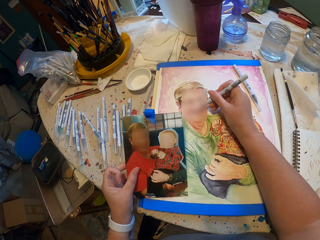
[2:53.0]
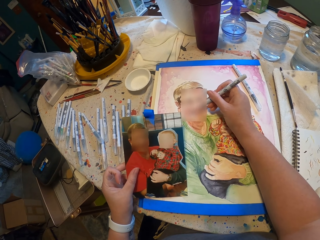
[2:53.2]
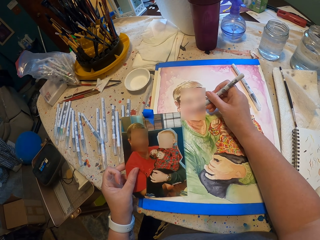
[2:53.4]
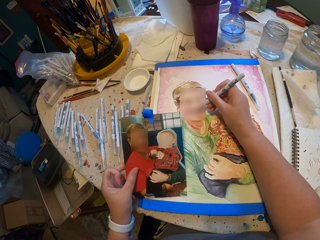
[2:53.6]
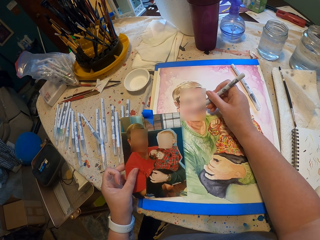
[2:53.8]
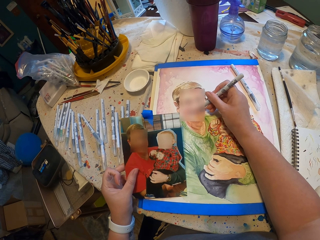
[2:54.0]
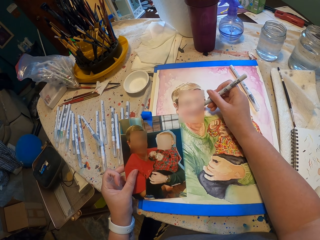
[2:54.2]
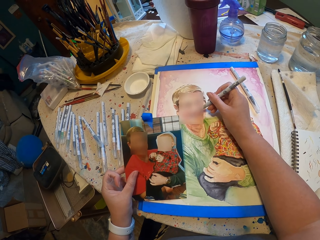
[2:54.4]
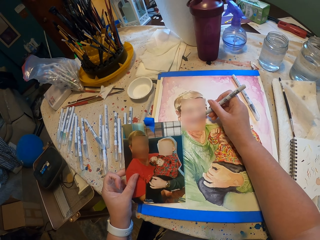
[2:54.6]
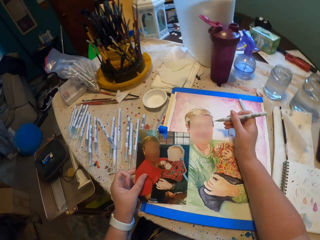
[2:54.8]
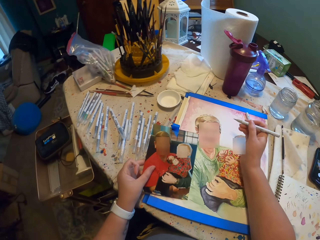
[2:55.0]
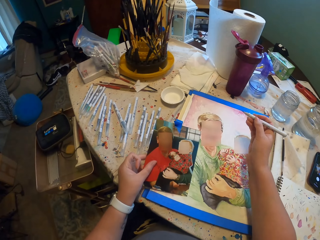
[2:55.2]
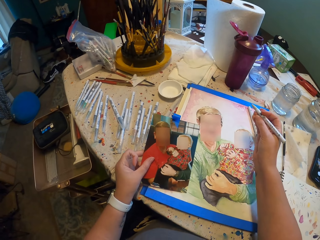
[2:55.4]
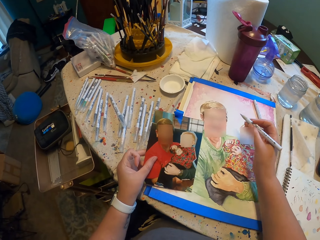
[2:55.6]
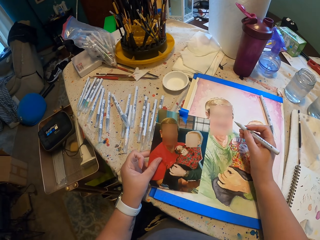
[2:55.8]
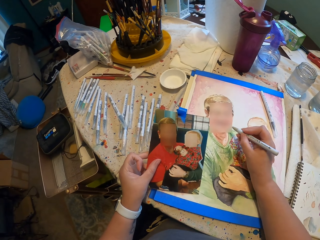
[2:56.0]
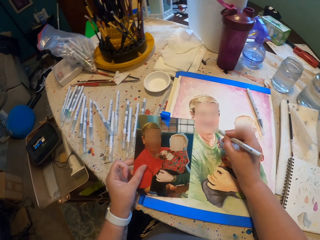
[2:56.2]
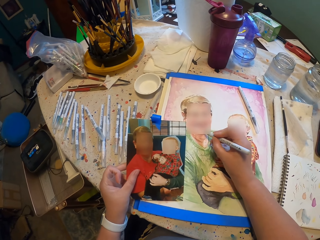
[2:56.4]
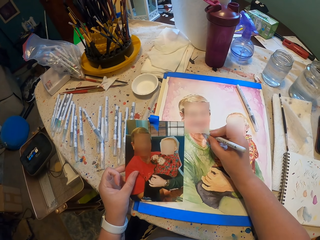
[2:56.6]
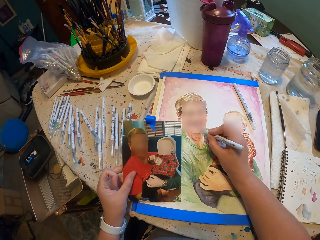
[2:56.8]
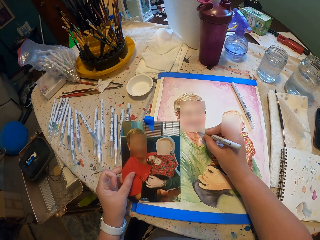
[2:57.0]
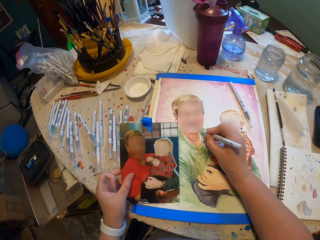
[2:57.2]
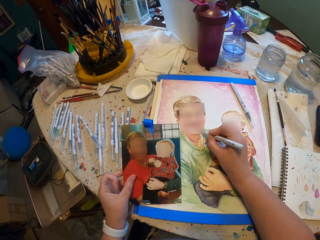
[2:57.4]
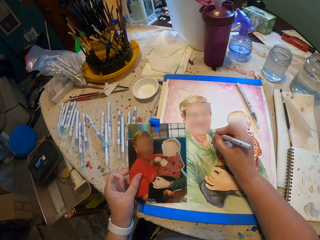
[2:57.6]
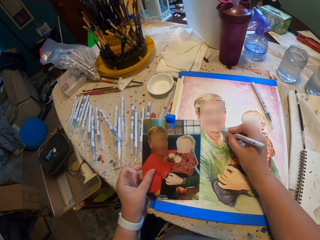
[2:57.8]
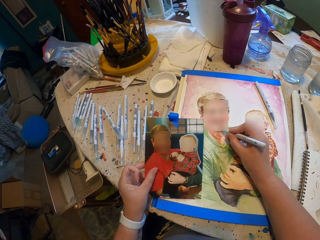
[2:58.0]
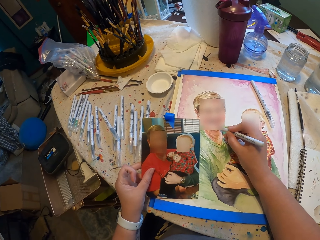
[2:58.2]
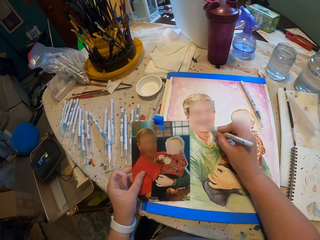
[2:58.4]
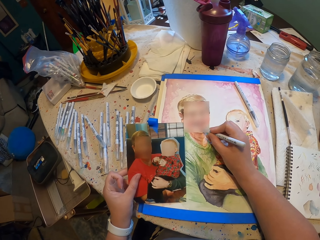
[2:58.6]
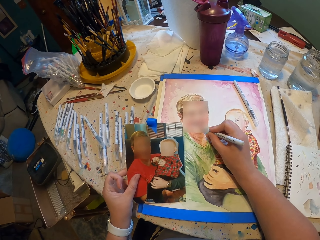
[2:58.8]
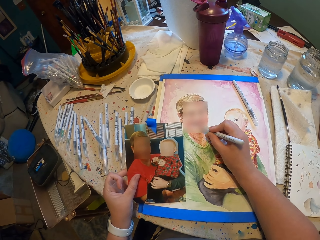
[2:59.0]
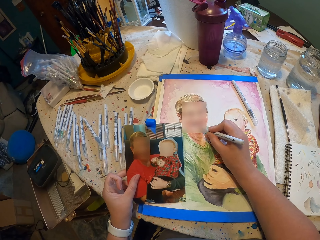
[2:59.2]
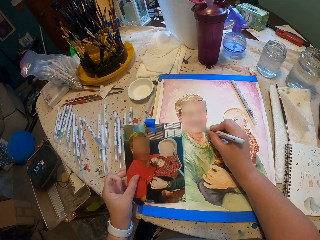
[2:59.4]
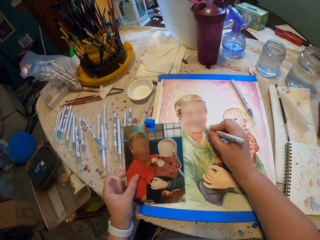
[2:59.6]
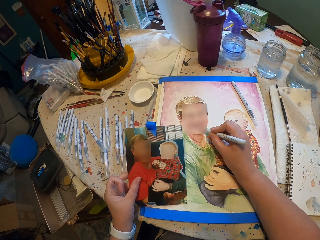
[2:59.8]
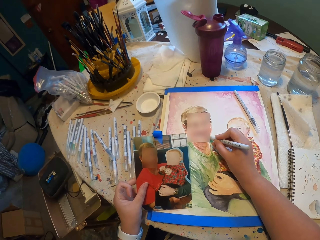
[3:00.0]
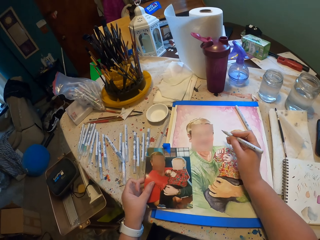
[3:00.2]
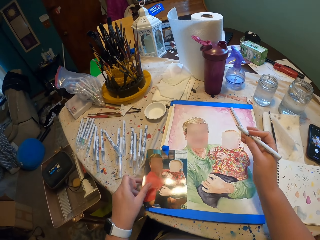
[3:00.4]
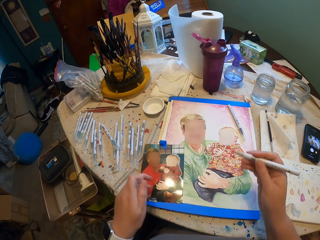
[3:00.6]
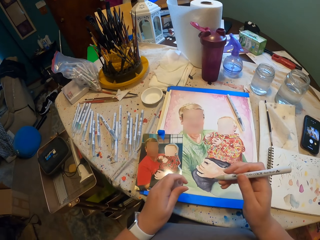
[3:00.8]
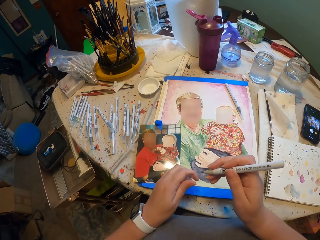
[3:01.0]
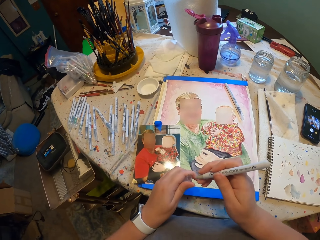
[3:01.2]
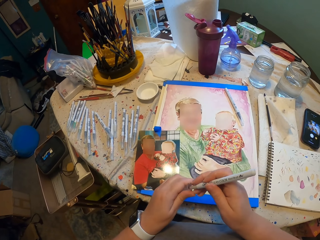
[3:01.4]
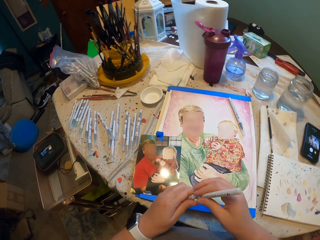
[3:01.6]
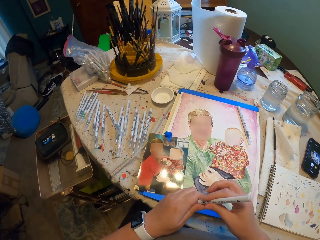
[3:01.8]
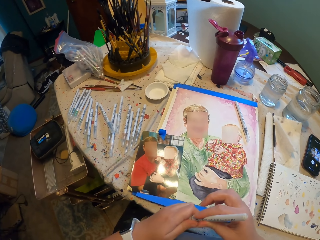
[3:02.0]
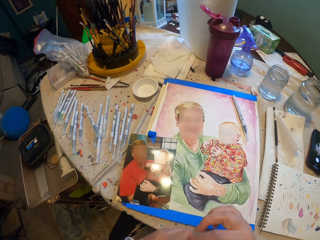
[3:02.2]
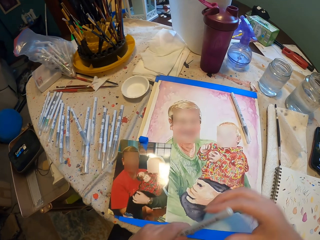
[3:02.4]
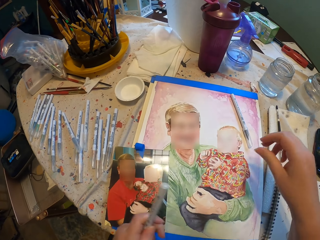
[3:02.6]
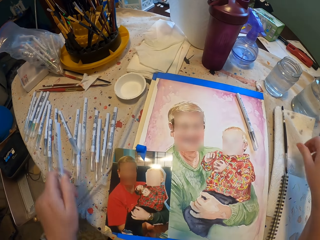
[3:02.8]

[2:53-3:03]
The camera wearer moves the drawing pen. They draw the picture on the book. They put the picture on the book. They close the drawing pen.

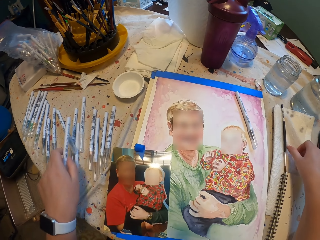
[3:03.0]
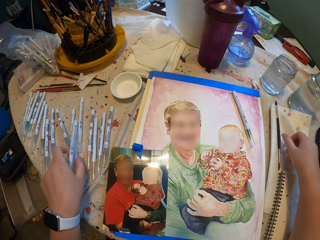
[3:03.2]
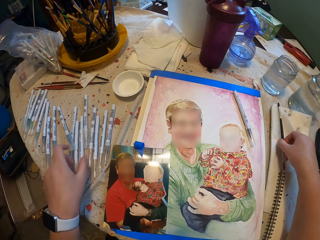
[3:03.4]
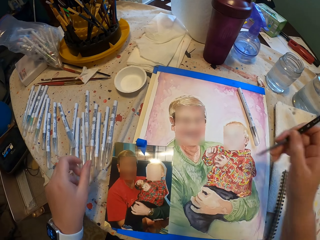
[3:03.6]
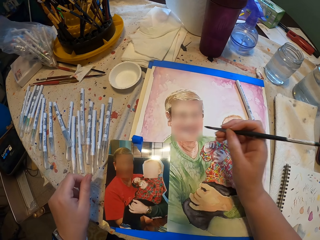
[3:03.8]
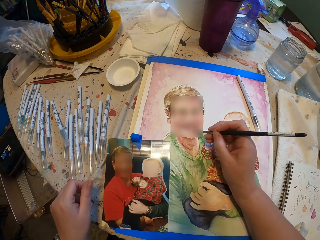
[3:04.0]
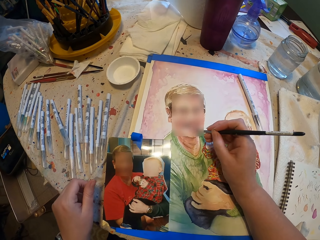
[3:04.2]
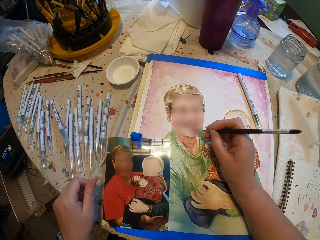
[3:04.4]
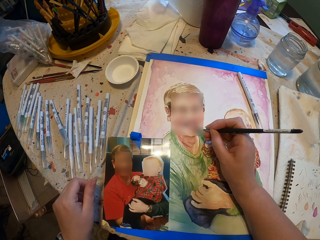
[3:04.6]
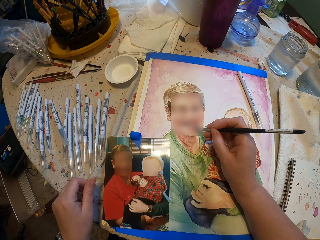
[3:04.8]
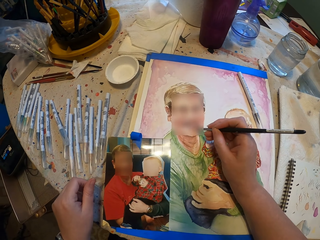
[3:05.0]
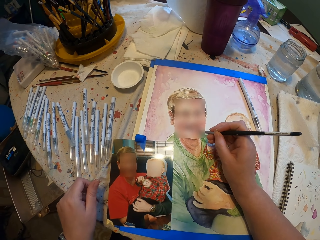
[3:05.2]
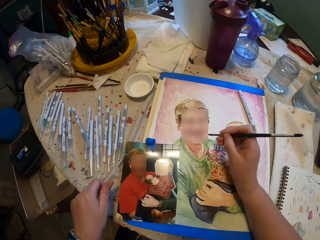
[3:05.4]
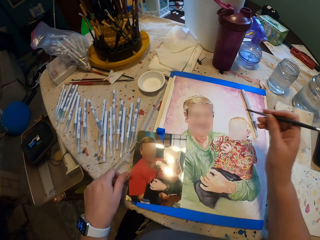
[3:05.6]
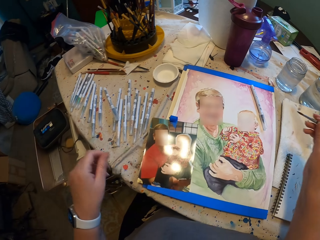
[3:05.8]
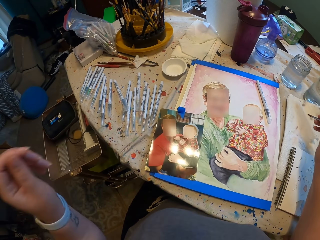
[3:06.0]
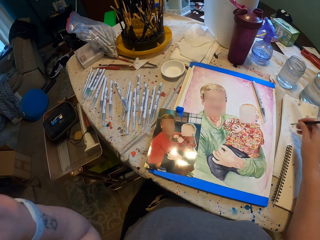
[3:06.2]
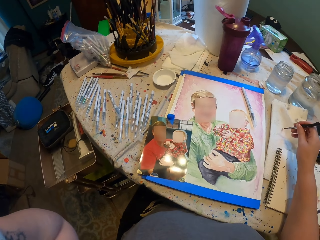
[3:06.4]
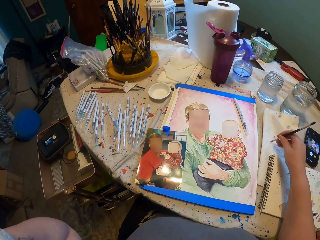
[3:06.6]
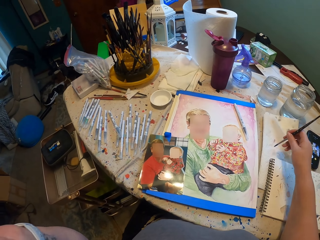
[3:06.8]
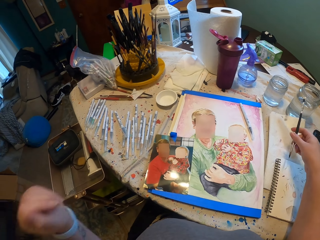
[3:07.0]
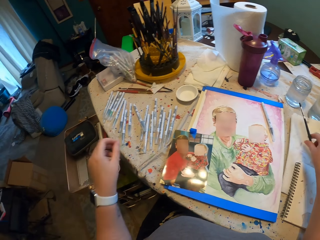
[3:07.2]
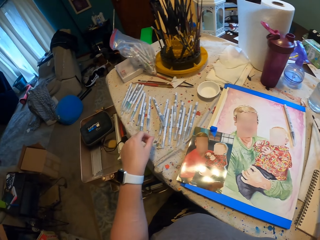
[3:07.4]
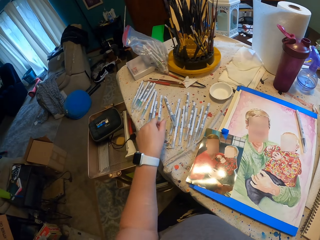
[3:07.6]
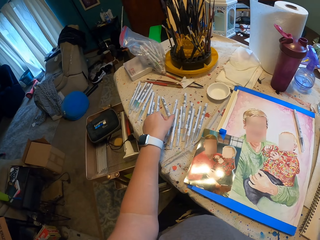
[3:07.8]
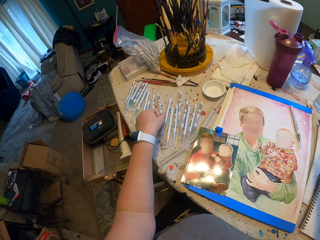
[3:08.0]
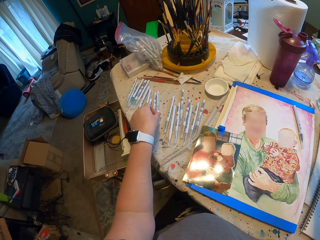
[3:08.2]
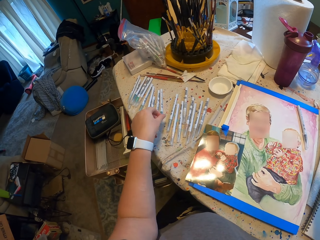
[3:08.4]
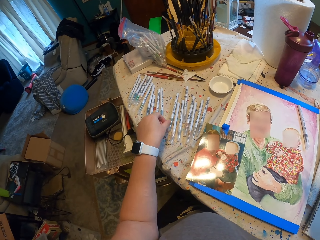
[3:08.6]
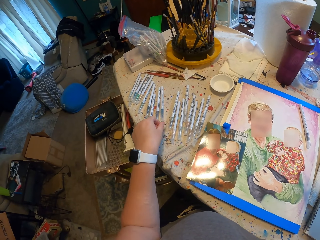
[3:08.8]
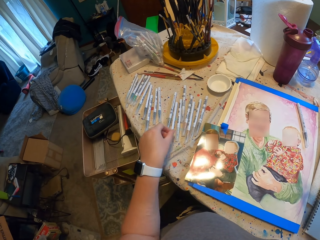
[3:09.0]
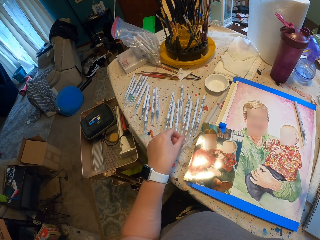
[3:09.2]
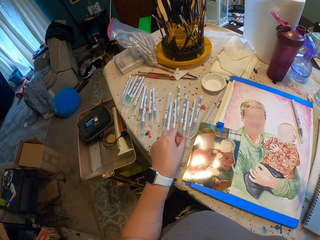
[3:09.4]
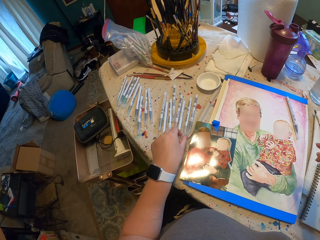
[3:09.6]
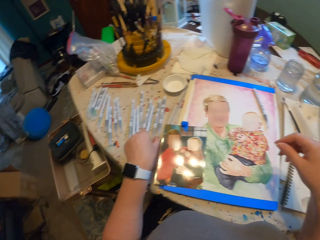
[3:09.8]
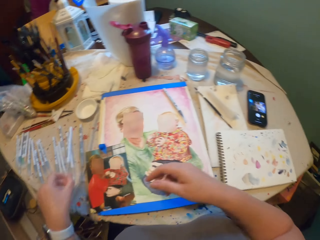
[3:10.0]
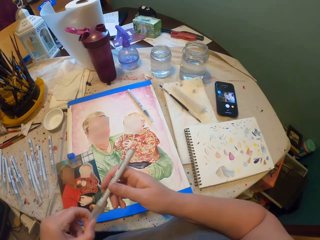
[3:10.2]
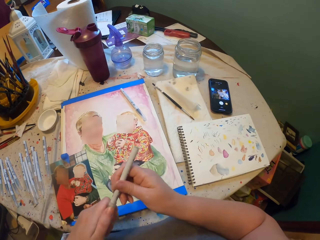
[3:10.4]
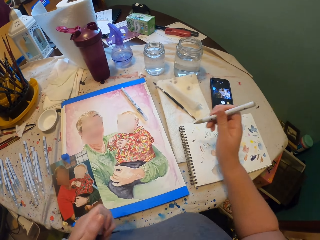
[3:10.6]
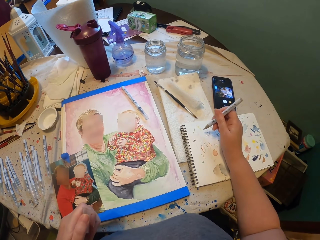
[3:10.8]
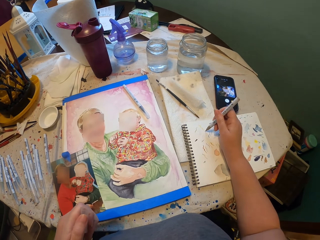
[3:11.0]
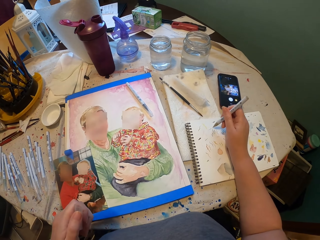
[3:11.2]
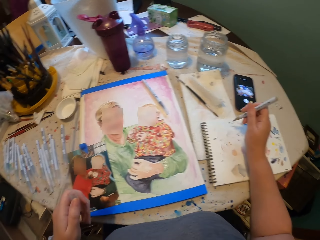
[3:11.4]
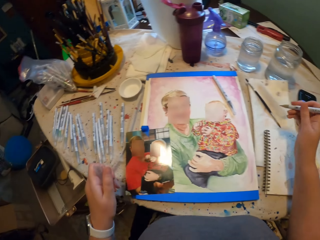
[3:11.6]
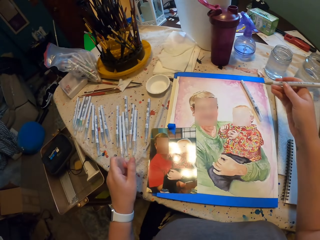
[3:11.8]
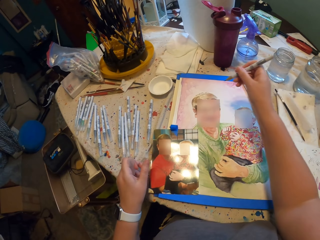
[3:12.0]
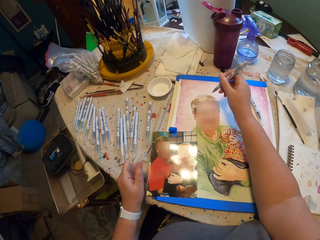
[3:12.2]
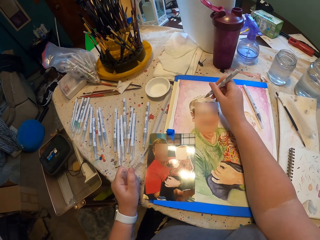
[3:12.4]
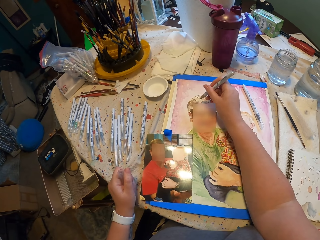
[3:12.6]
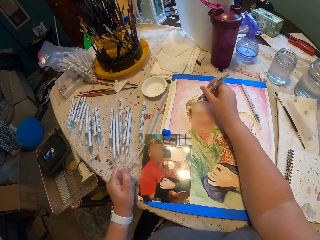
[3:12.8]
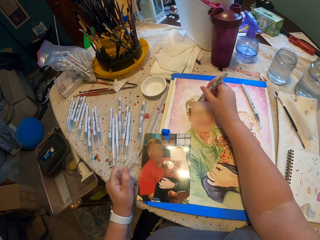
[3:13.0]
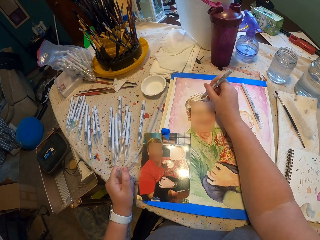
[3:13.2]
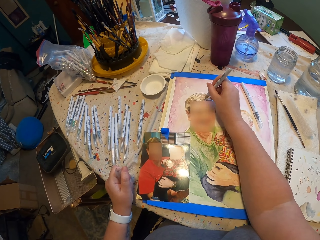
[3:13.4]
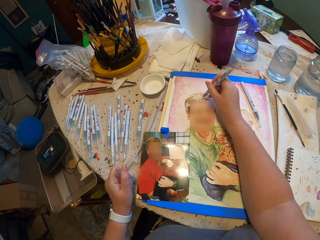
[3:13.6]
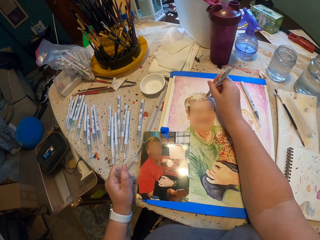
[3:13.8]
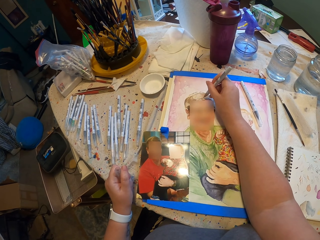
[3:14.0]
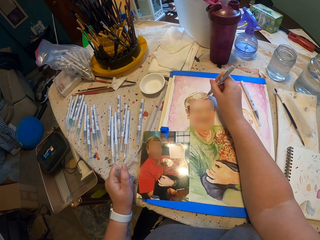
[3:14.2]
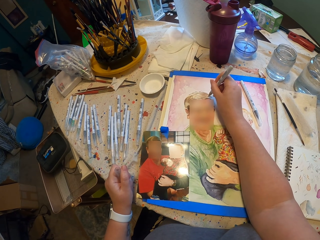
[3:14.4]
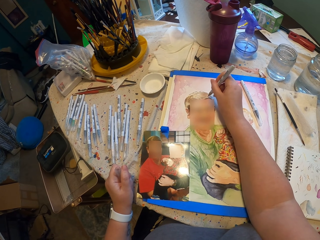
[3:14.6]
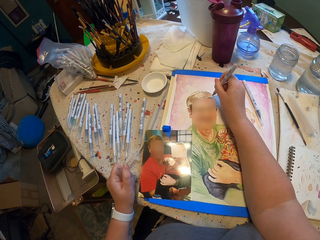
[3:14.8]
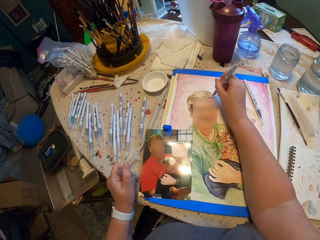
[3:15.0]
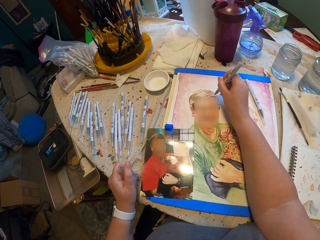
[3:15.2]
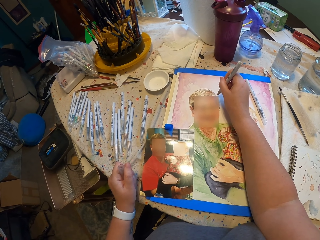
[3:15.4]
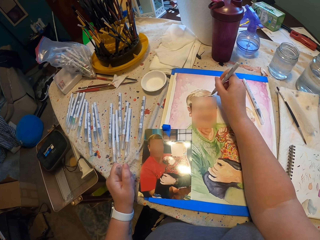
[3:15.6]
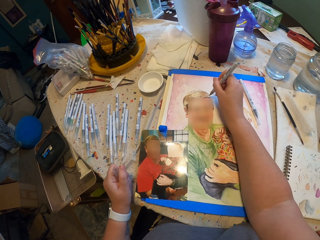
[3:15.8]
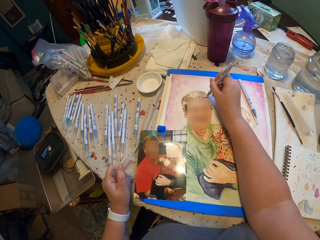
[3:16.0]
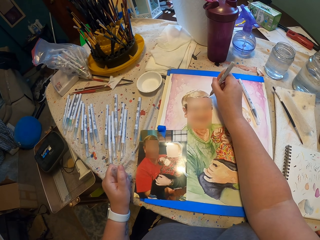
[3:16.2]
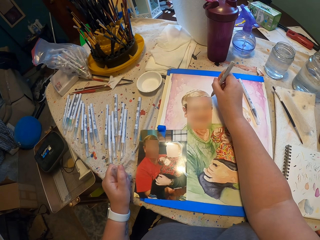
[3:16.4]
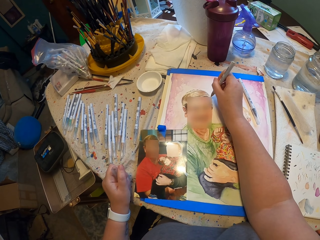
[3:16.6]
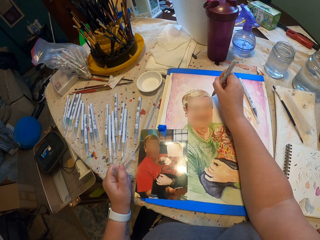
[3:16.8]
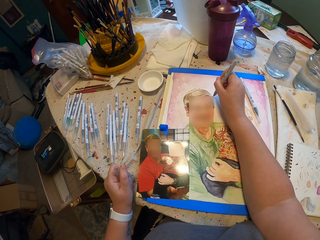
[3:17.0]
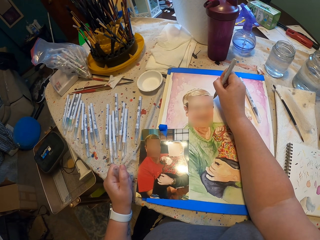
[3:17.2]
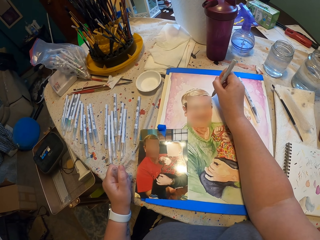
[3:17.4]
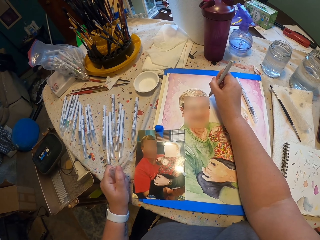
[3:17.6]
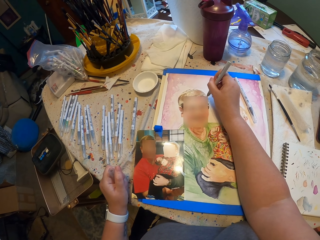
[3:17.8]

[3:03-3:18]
The camera wearer puts the drawing pen on the table. They pick up the paint brush or painting pen. They paint the picture on the book with the paint brush. They put the paint brush on the table. They move the left hand up. They move the painting pen on the book. They move drawing pens. They take the drawing pen. They open the drawing pen. They write on the book aside. They draw the picture on the book with the pen.
